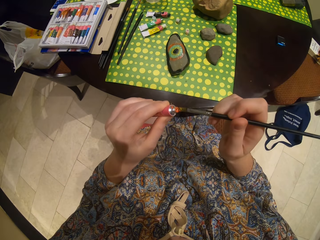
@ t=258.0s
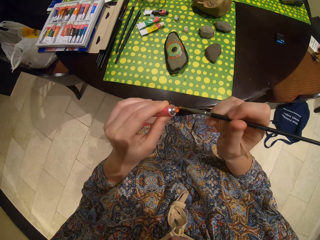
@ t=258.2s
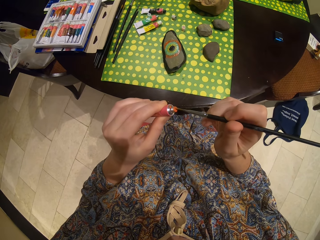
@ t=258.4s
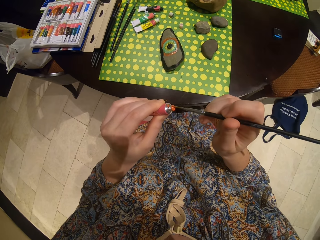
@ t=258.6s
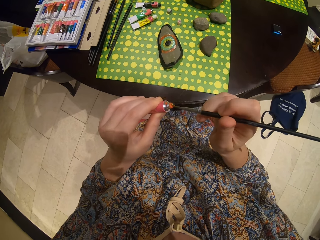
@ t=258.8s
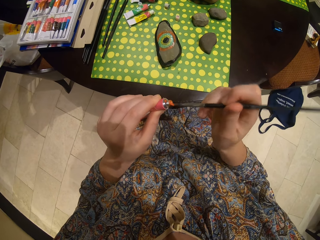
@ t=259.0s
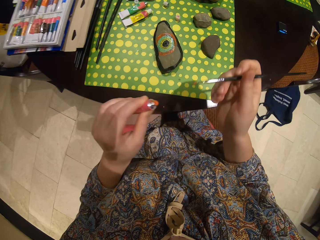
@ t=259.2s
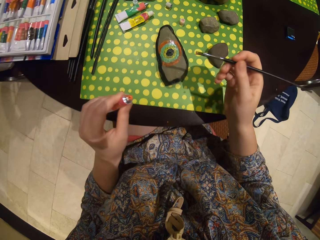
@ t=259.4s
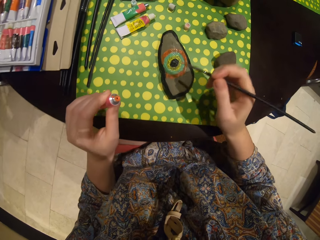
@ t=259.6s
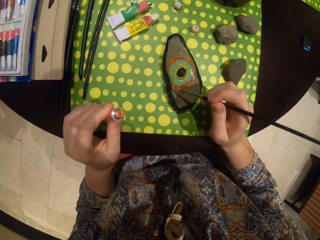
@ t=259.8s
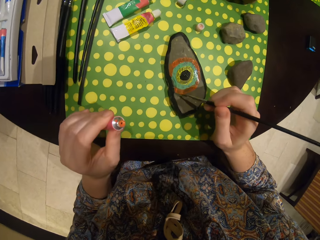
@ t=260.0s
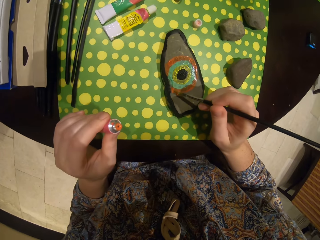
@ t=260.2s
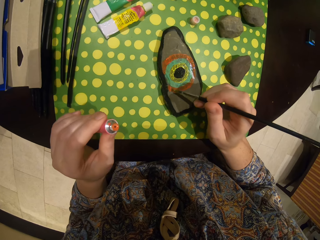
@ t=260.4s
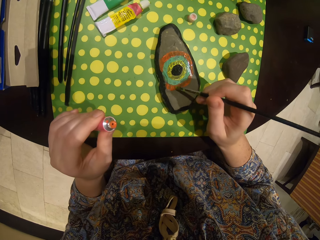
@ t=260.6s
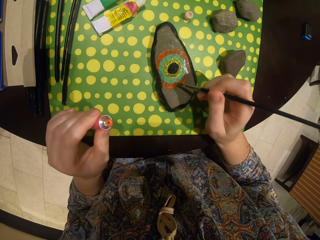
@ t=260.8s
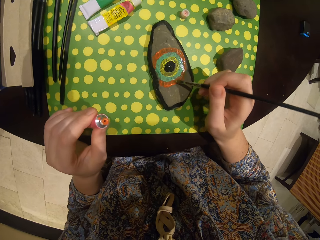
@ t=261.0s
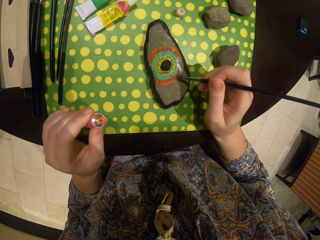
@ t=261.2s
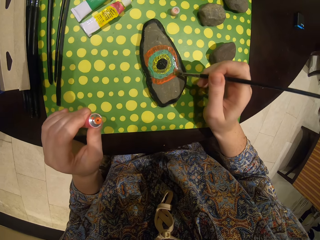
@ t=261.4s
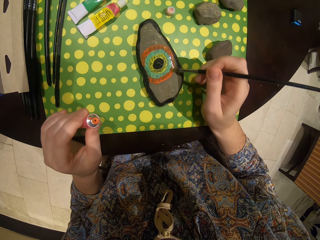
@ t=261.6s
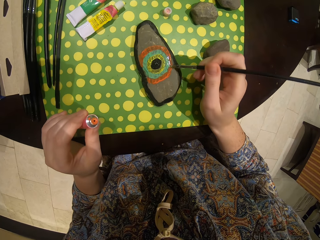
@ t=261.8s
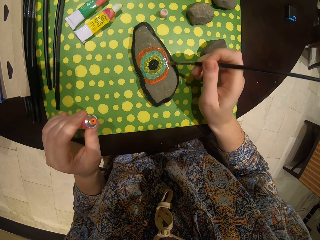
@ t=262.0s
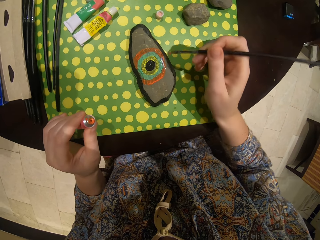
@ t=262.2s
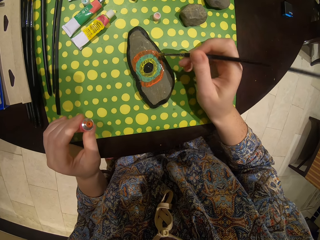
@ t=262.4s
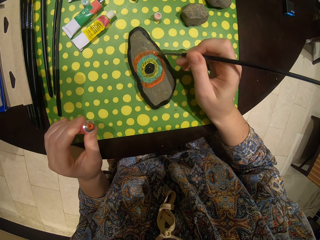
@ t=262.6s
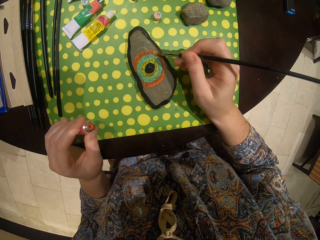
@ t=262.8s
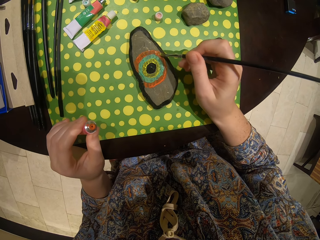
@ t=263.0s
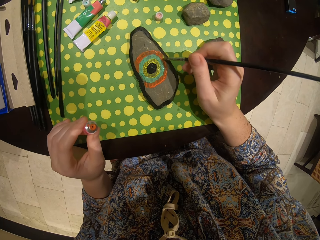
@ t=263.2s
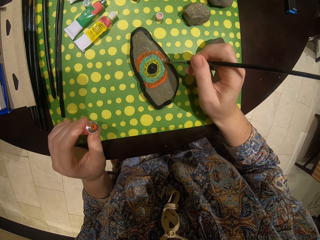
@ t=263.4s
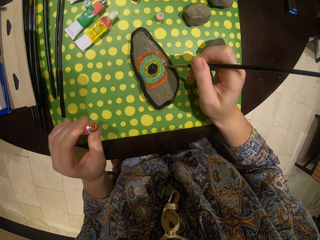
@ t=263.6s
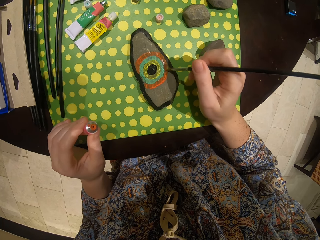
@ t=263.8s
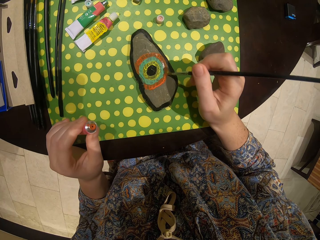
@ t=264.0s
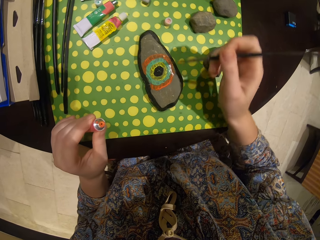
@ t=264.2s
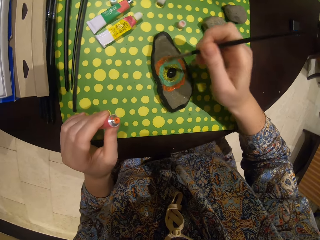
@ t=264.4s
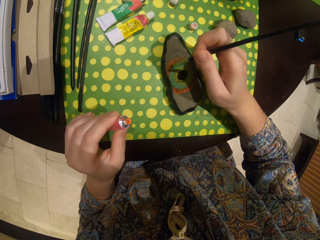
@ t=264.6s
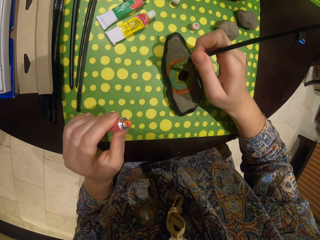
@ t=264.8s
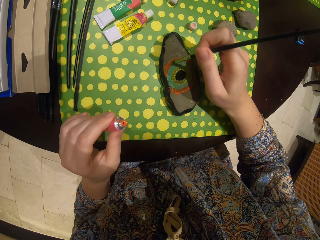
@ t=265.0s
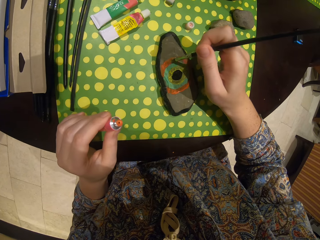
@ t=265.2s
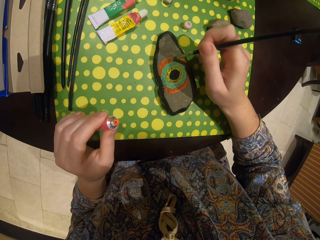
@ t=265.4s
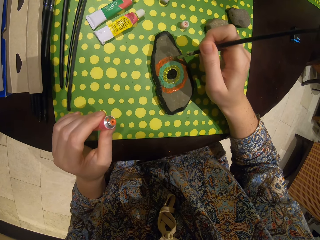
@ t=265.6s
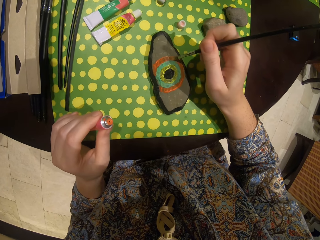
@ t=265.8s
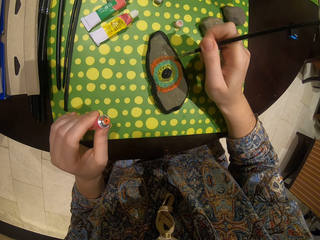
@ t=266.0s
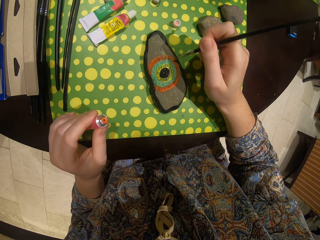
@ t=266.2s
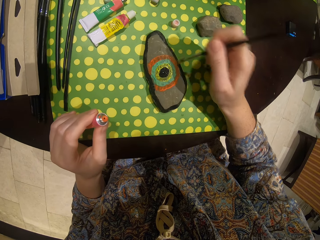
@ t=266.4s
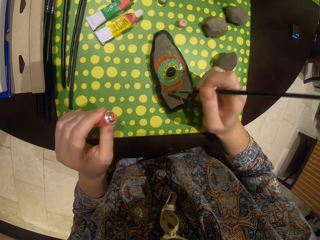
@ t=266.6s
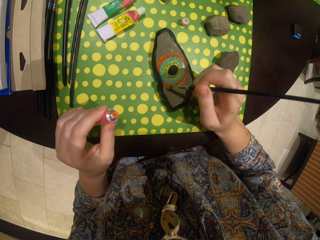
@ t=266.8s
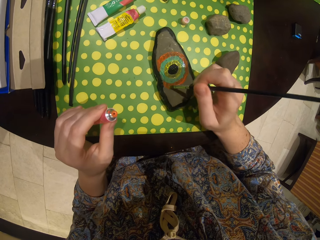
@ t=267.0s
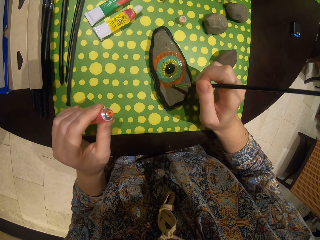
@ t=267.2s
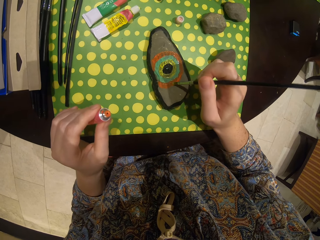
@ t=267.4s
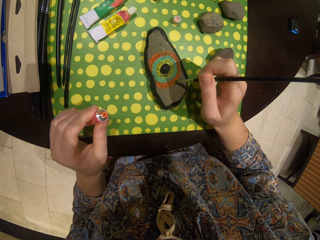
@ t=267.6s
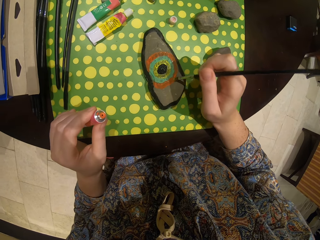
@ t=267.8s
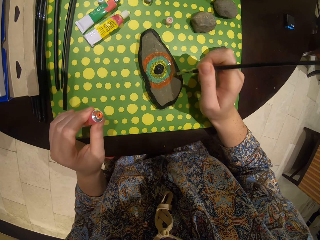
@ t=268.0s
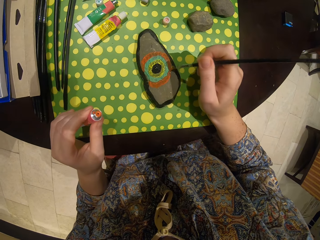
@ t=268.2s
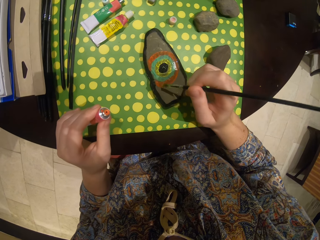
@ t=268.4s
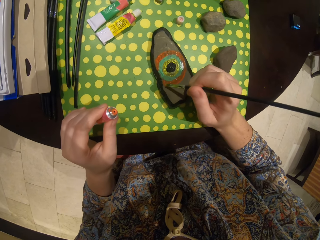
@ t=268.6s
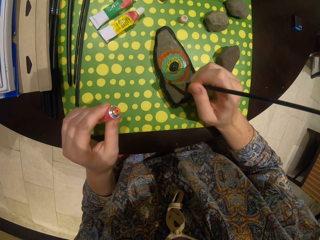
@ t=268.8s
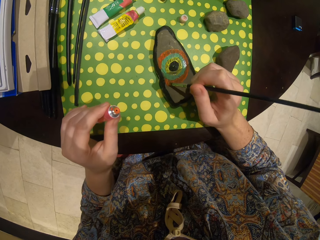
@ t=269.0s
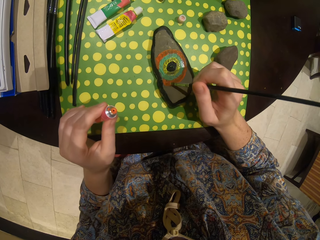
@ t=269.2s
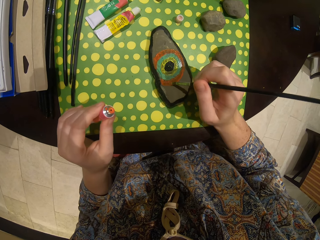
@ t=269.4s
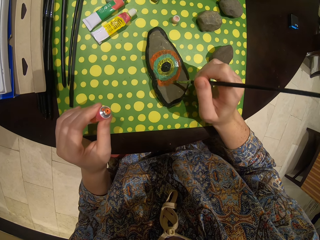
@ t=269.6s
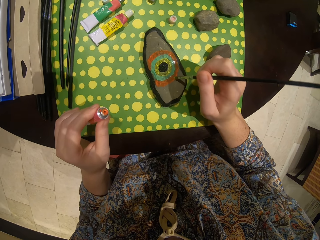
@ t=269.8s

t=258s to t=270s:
The camera wearer dips the pen in the paint. They take the paint with a paint brush. They paint the stone.

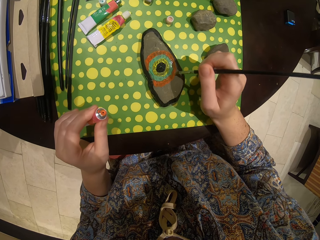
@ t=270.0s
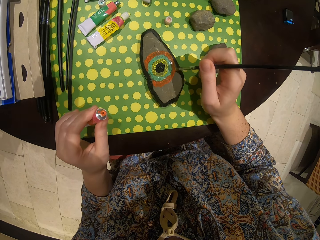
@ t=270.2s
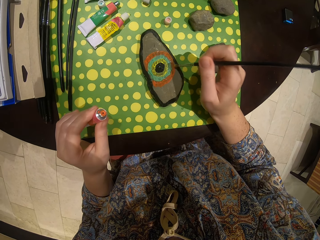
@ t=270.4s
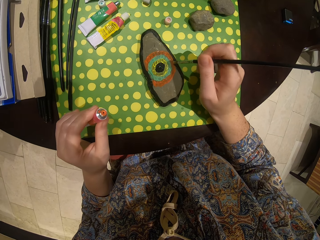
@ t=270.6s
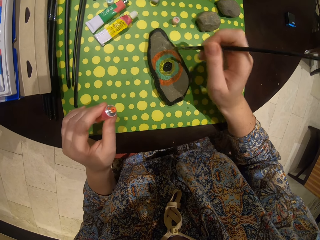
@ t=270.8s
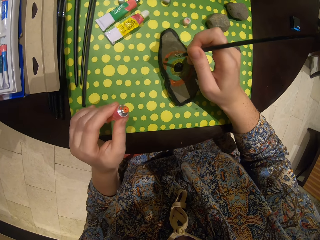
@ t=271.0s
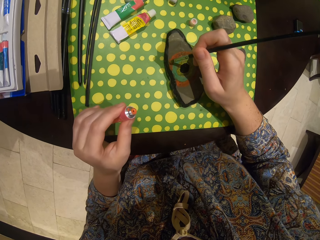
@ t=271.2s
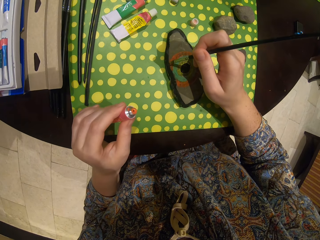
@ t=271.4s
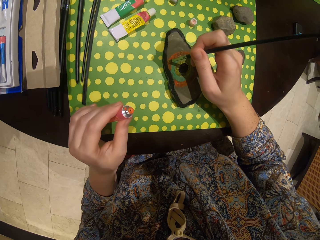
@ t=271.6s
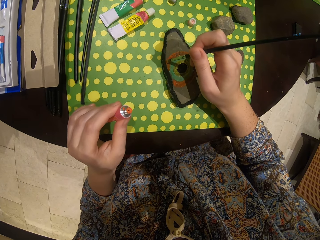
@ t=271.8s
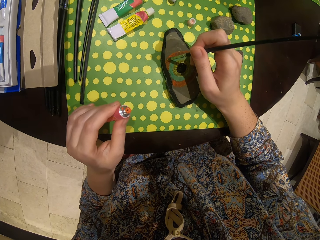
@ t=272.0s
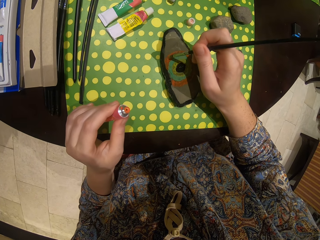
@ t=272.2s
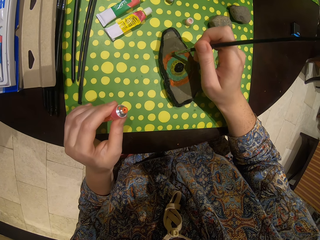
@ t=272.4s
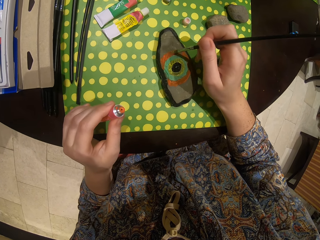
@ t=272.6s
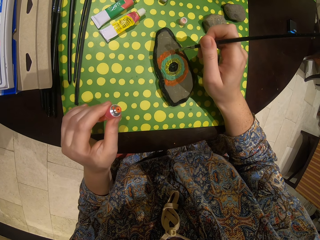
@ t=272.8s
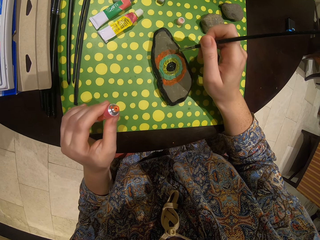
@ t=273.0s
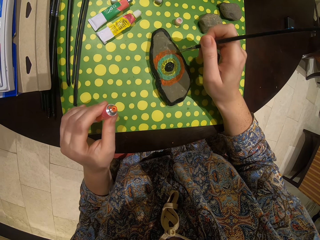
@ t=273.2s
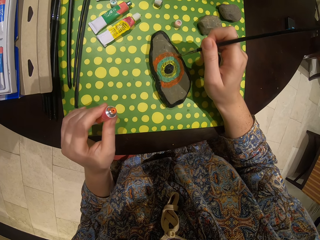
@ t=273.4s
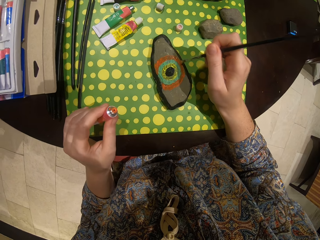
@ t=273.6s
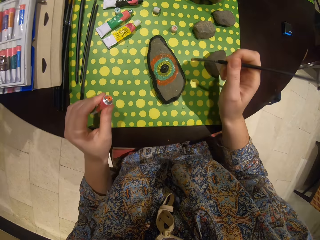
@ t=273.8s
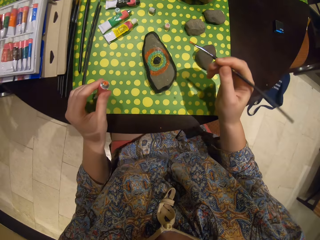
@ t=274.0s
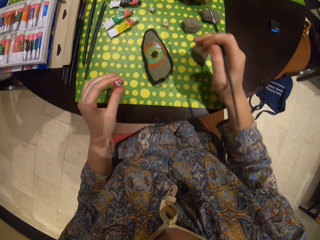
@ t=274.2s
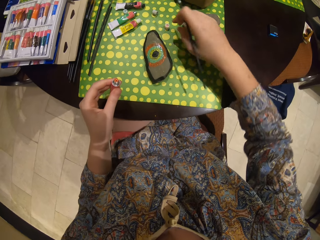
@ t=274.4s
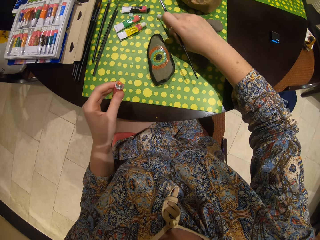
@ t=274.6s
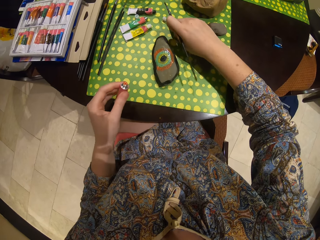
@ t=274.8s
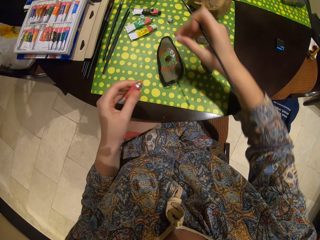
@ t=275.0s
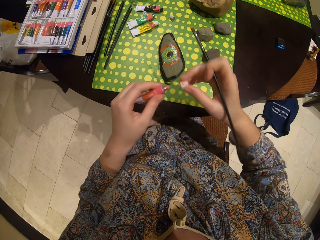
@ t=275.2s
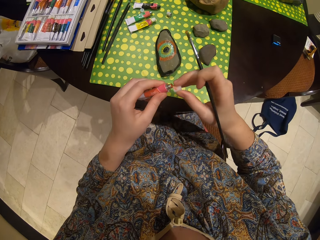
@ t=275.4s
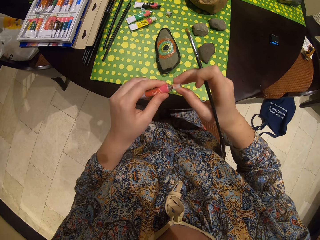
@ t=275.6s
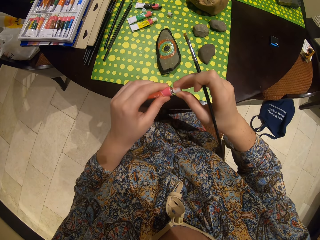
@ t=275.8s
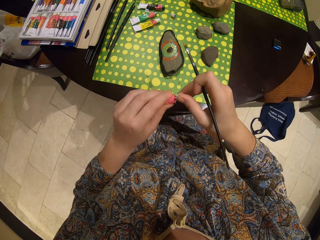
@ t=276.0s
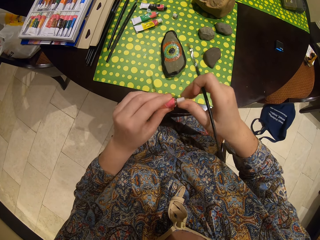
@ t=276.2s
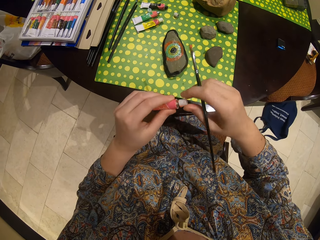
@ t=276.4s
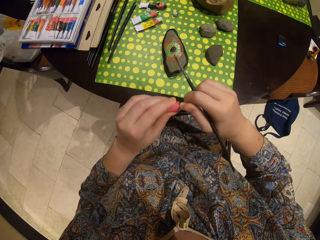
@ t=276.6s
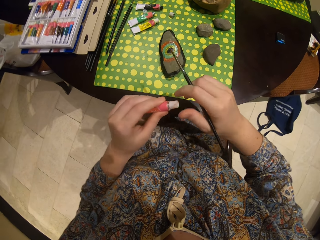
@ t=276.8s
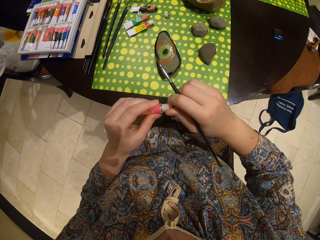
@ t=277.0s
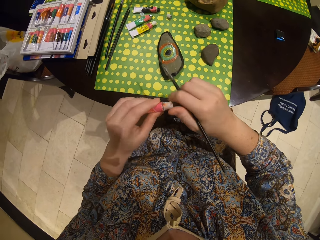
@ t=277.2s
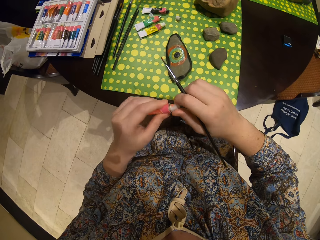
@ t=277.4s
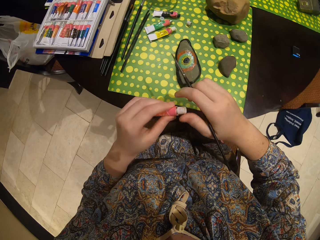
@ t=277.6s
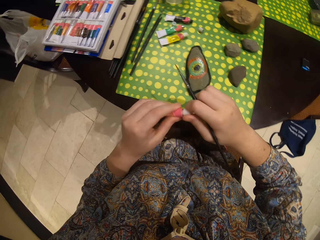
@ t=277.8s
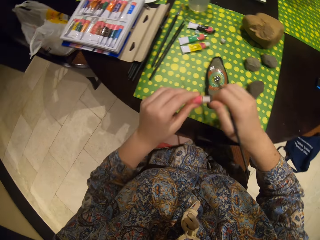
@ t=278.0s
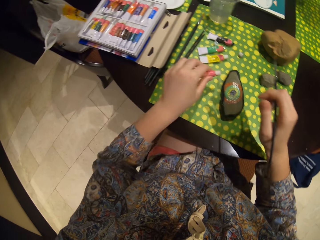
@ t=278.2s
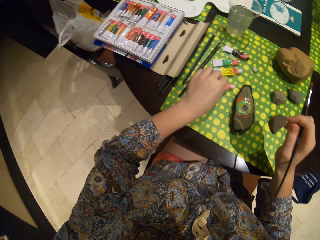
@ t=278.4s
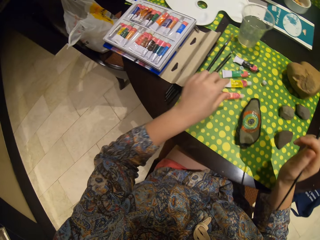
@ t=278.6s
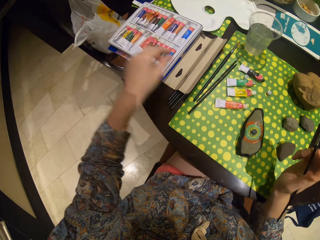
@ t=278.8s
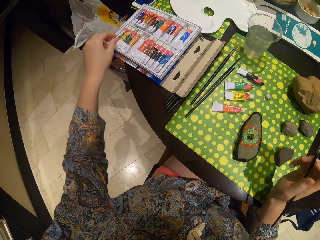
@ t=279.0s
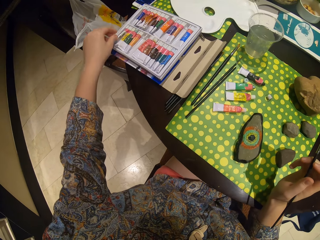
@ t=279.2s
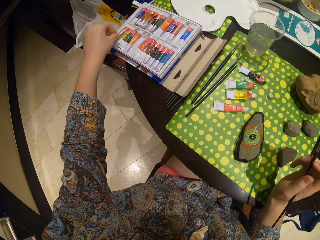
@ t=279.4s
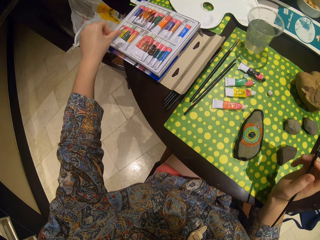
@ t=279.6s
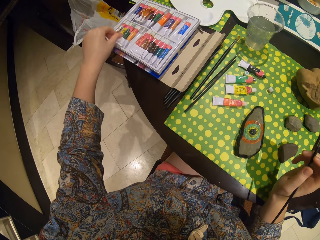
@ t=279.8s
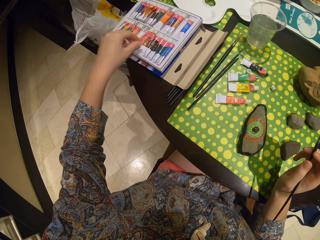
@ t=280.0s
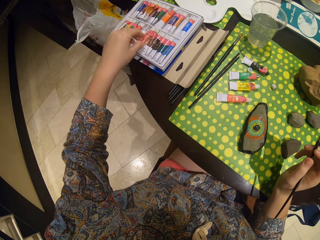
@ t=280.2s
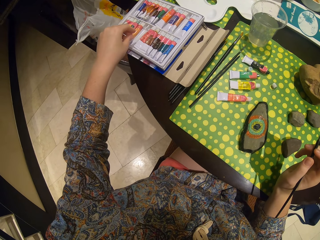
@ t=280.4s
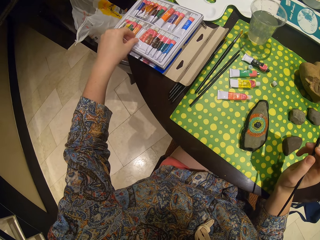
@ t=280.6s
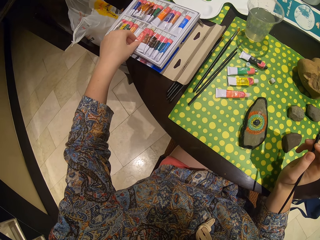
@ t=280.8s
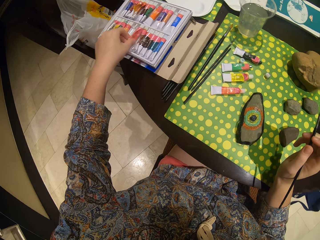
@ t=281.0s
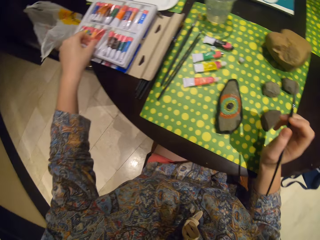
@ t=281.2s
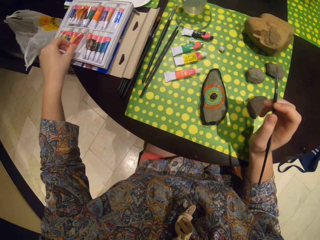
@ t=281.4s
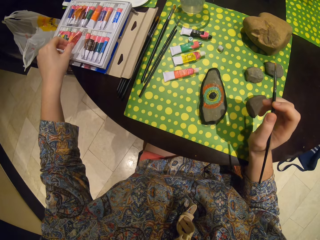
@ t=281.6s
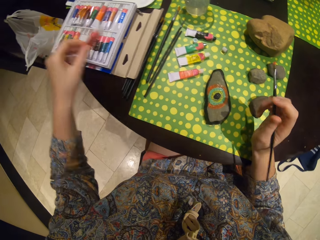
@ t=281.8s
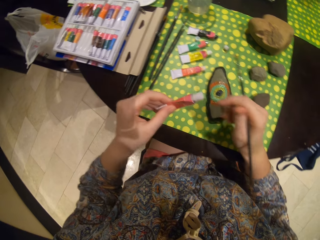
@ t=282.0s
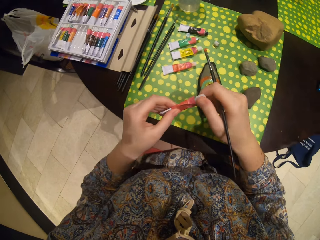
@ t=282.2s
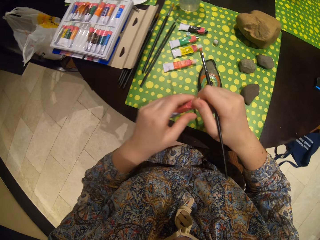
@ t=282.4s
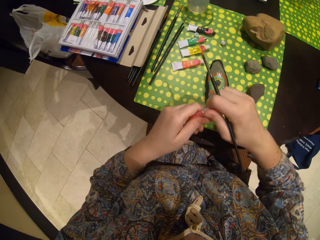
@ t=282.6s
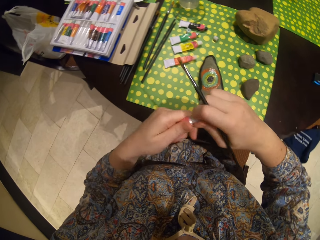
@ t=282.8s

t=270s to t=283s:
The camera wearer picks the paint top. They close the paint. They put the paint on the table. They pick another paint.
